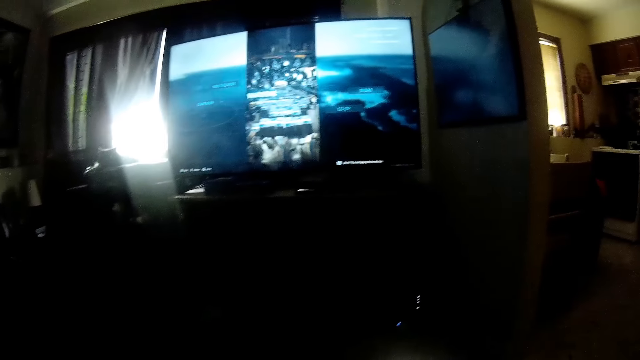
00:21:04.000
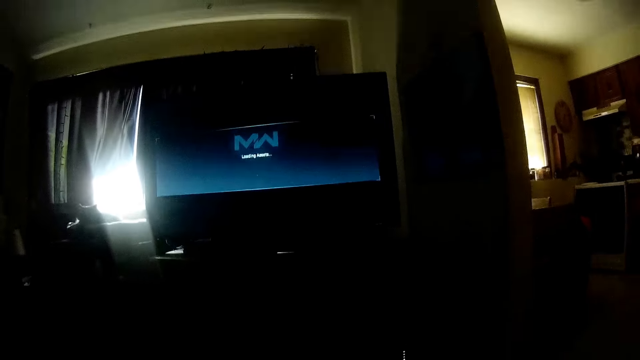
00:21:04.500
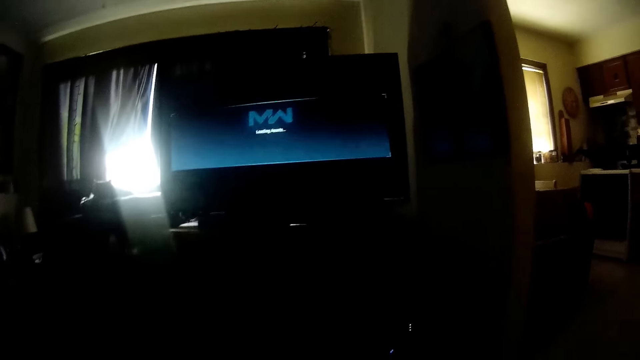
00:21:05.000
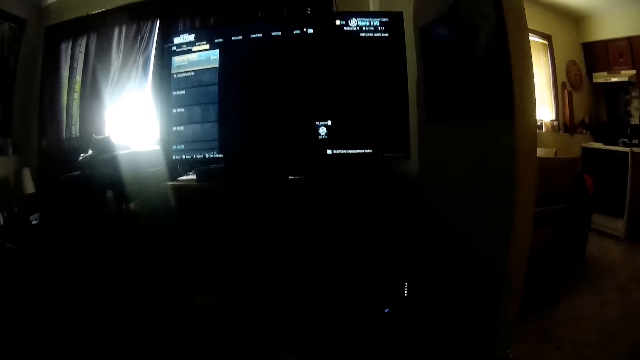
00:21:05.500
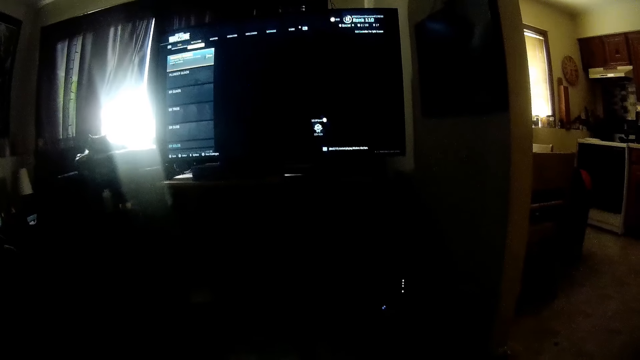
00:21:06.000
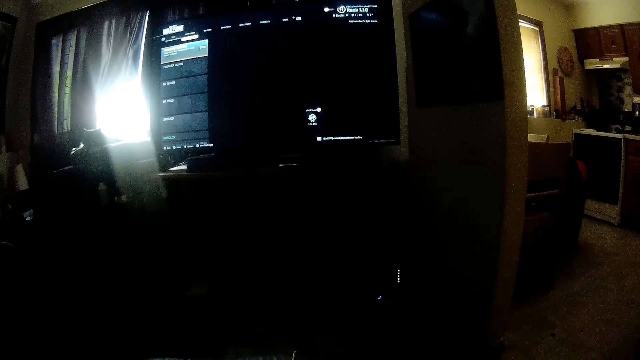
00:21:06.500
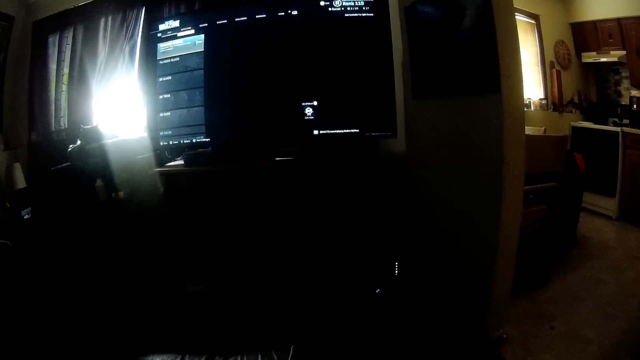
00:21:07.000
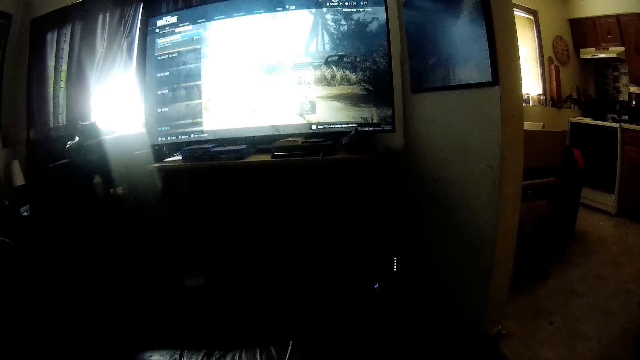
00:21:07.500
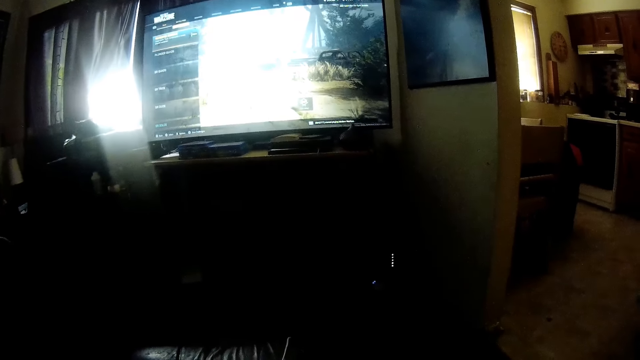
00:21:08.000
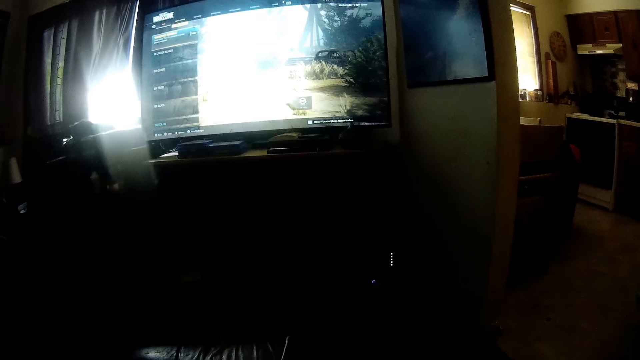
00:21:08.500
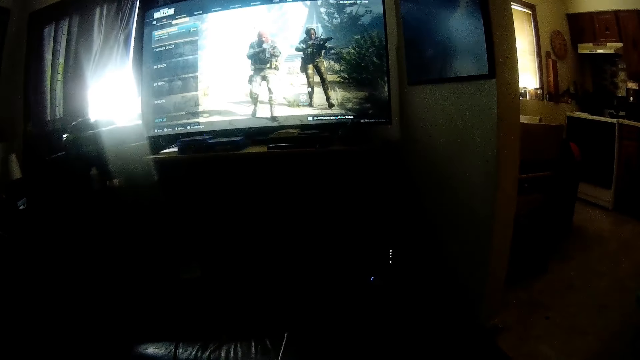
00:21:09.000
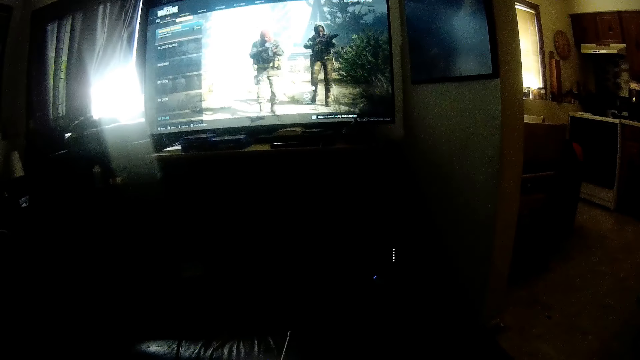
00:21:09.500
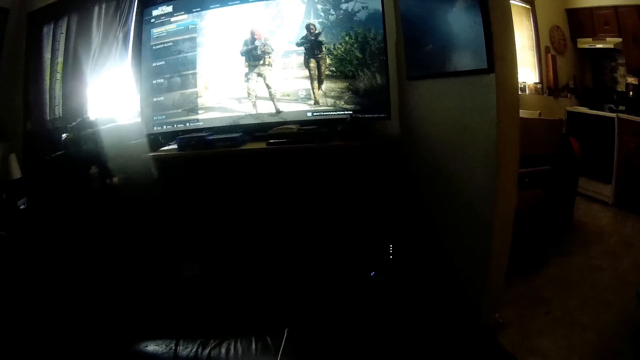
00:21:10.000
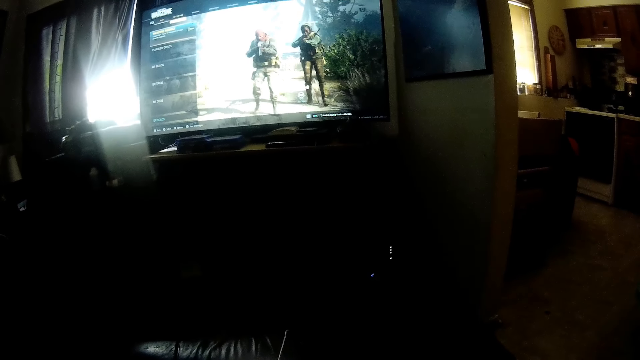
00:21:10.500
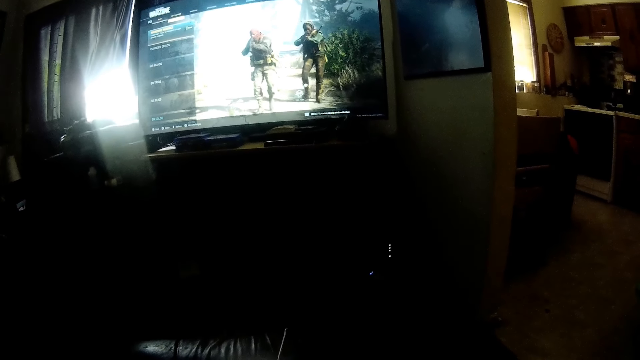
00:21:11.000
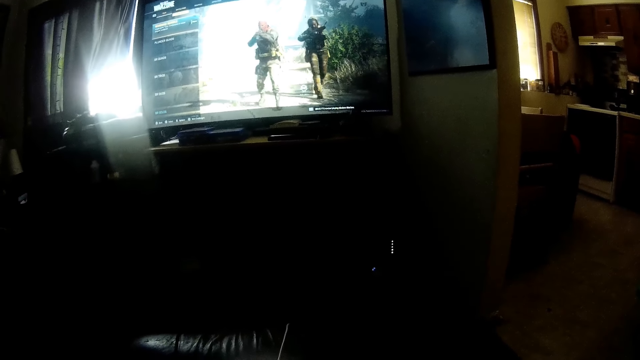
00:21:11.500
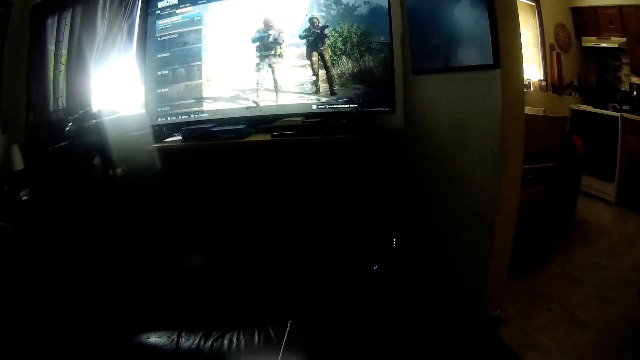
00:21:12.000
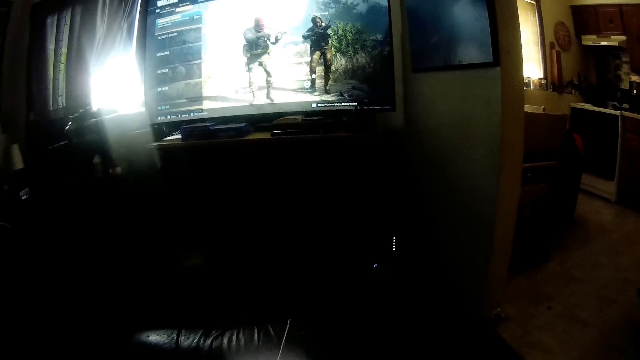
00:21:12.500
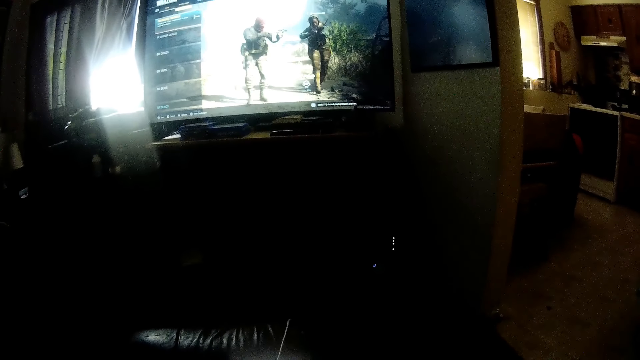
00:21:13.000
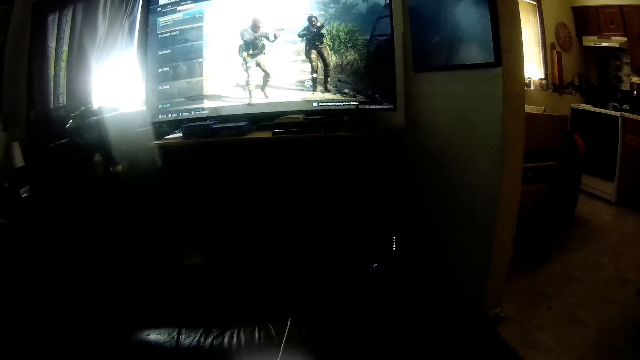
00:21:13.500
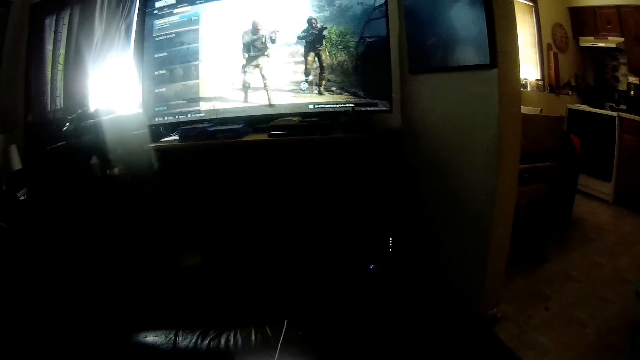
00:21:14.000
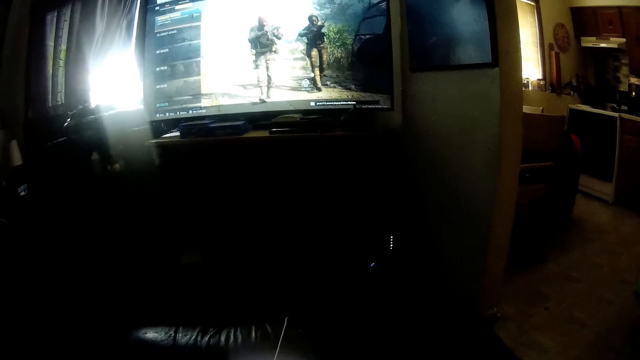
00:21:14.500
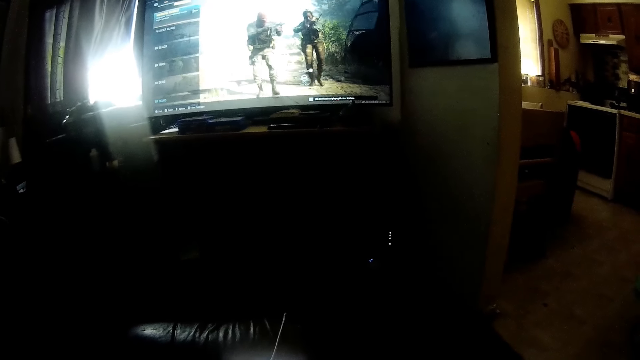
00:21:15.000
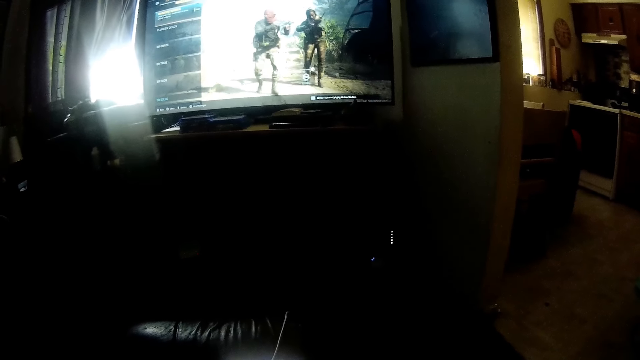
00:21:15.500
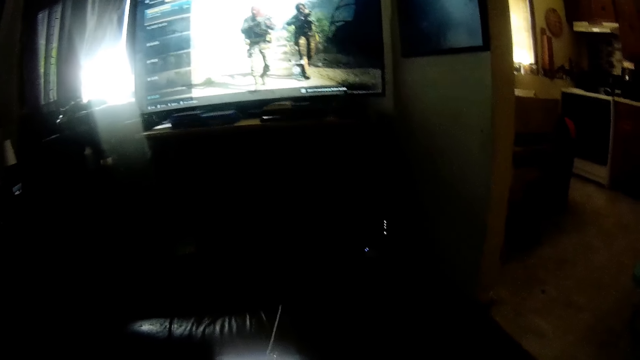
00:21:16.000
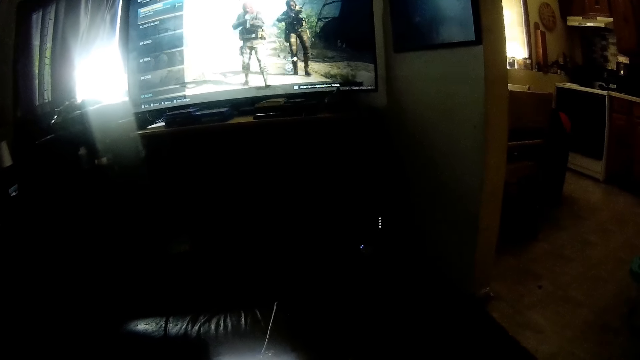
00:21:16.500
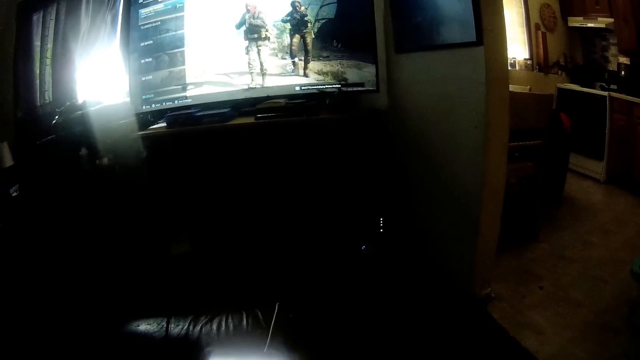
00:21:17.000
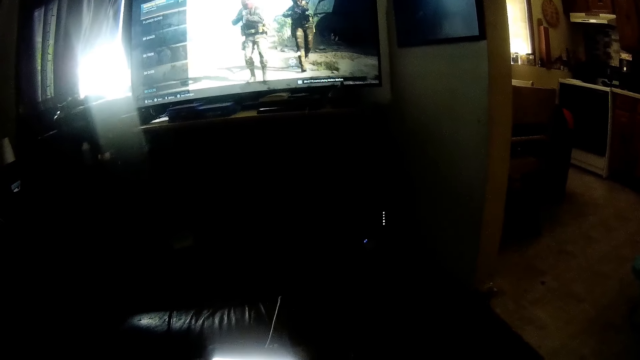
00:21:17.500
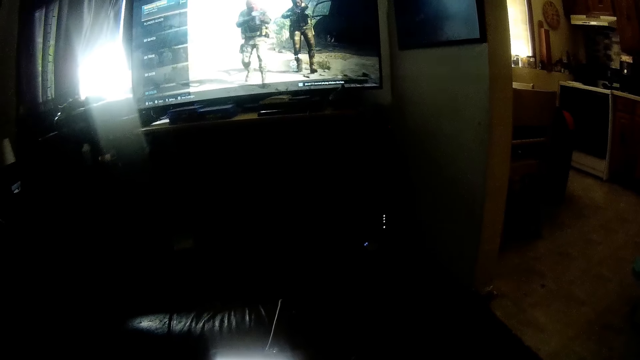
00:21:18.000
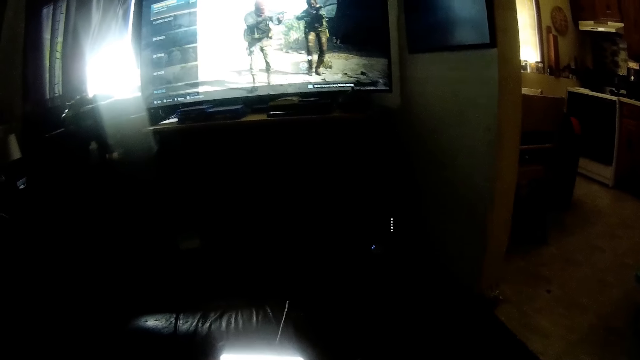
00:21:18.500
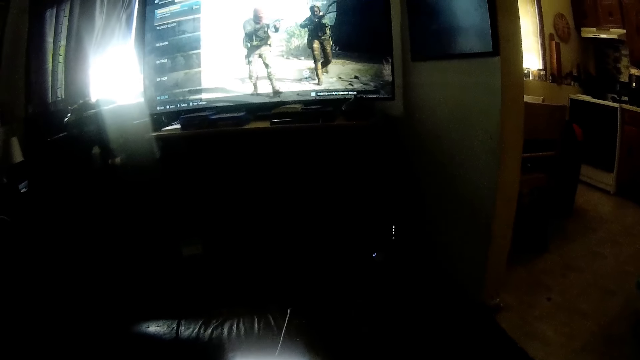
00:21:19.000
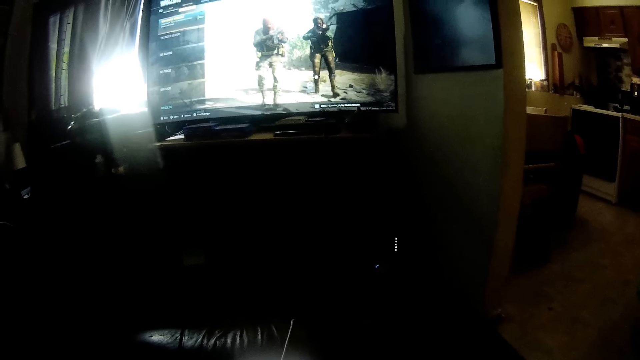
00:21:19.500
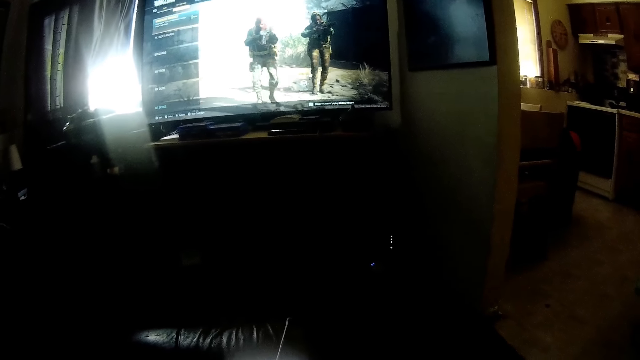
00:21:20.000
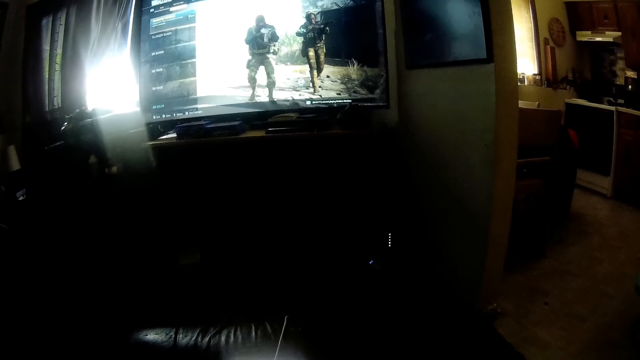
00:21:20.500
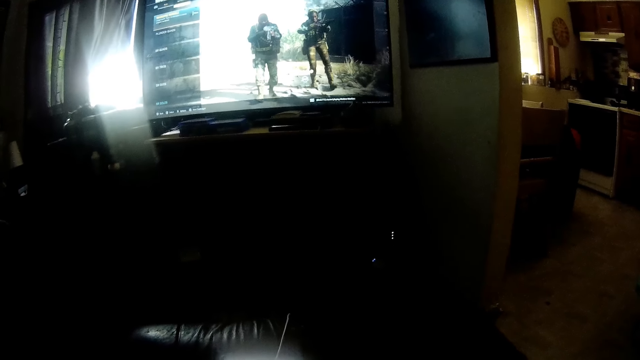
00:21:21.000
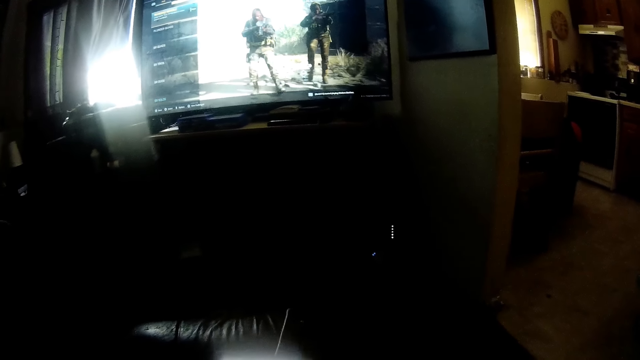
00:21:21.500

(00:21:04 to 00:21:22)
The camera wearer operates the screen. He plays a game on the television screen. He operates a phone with his hands.
